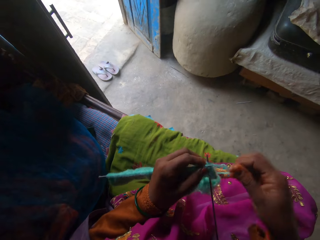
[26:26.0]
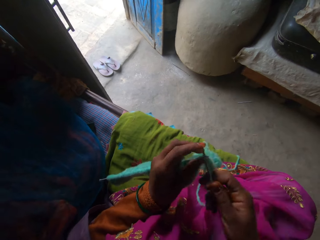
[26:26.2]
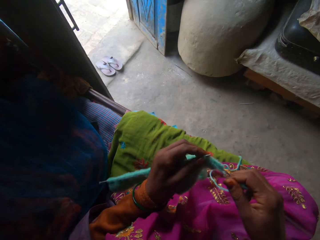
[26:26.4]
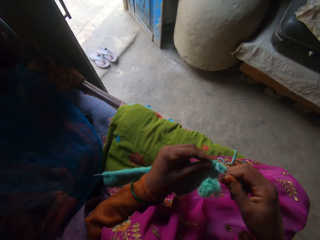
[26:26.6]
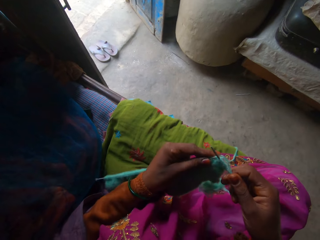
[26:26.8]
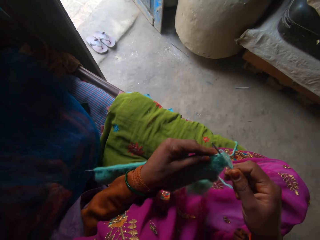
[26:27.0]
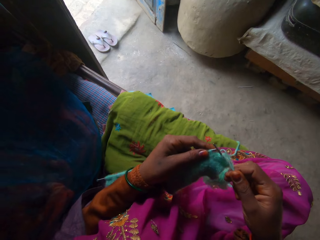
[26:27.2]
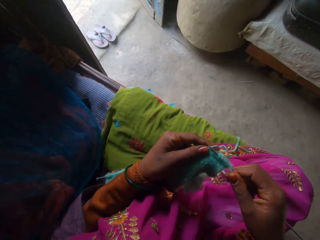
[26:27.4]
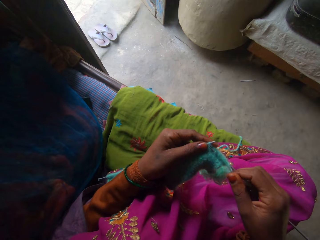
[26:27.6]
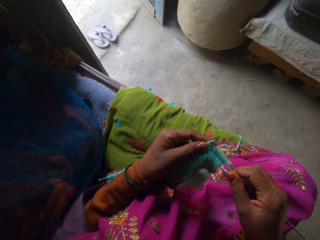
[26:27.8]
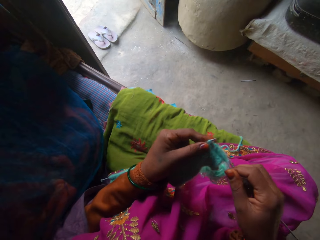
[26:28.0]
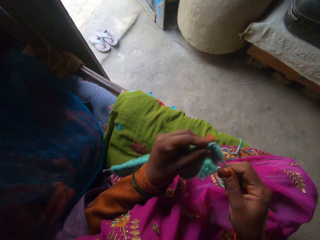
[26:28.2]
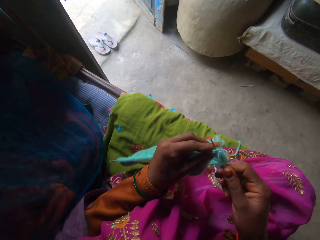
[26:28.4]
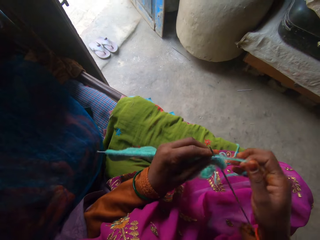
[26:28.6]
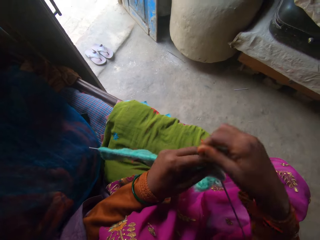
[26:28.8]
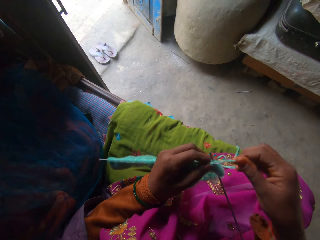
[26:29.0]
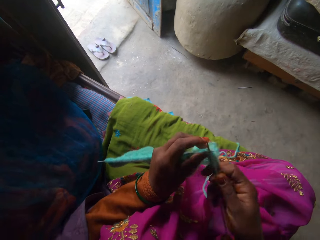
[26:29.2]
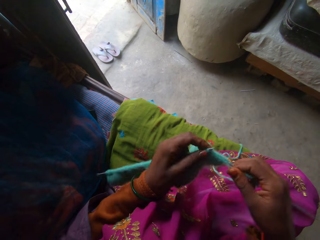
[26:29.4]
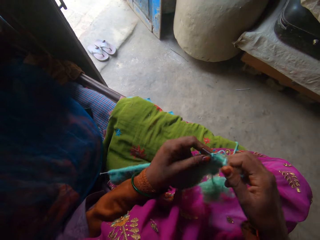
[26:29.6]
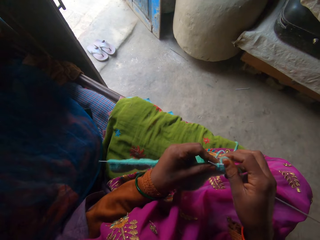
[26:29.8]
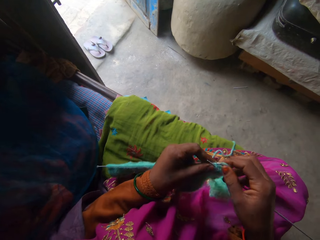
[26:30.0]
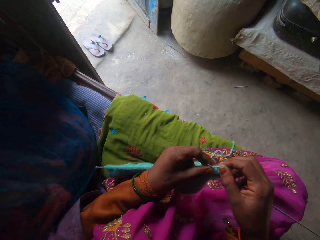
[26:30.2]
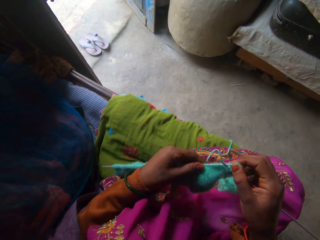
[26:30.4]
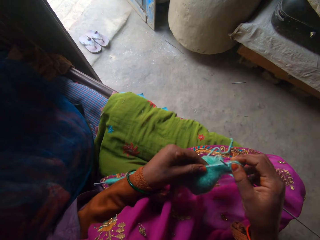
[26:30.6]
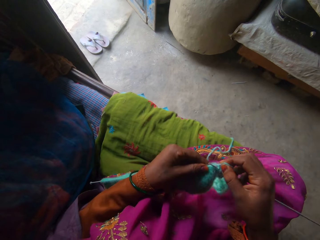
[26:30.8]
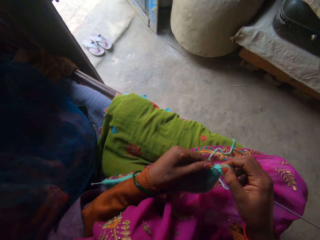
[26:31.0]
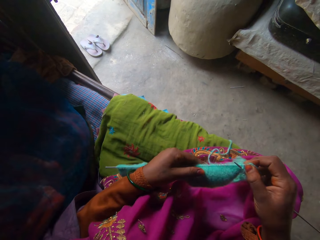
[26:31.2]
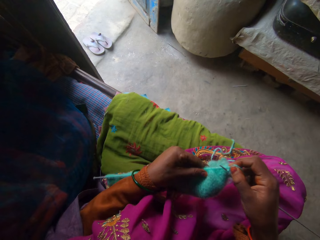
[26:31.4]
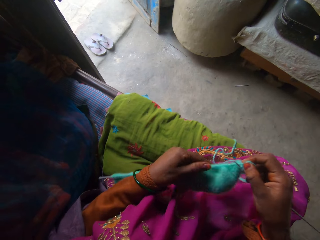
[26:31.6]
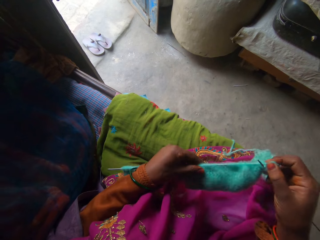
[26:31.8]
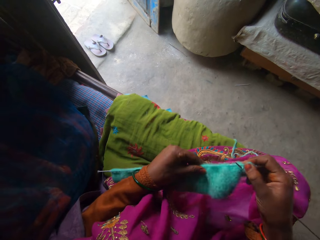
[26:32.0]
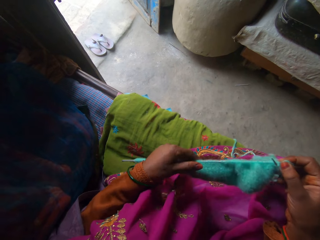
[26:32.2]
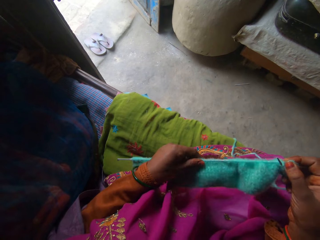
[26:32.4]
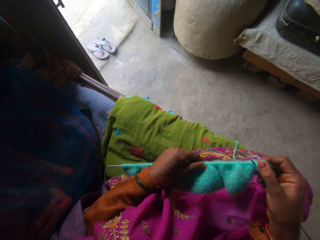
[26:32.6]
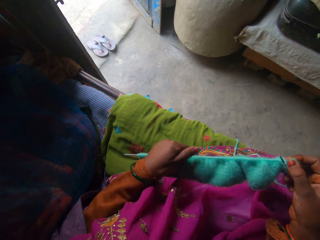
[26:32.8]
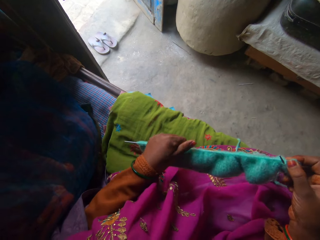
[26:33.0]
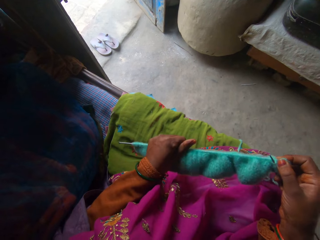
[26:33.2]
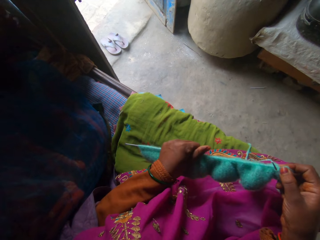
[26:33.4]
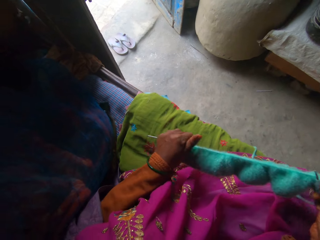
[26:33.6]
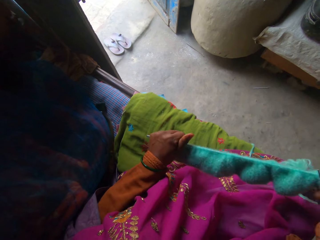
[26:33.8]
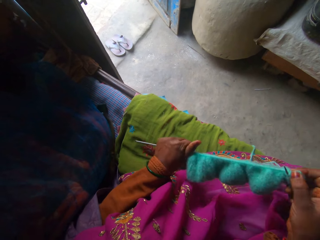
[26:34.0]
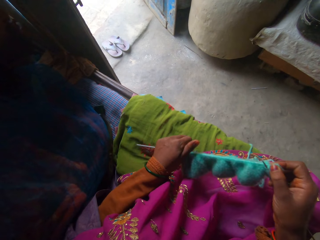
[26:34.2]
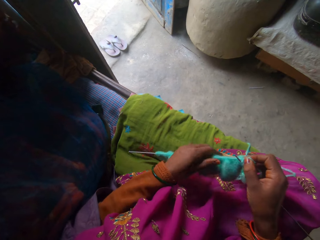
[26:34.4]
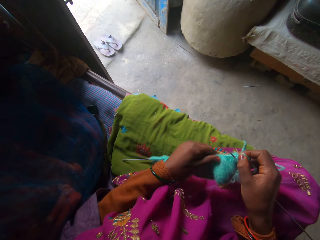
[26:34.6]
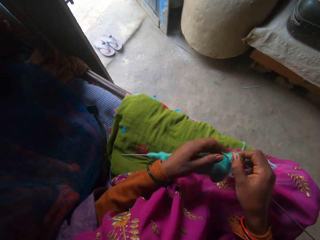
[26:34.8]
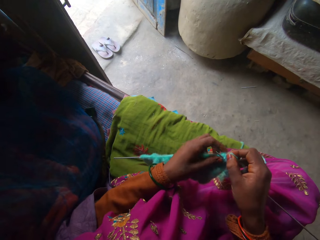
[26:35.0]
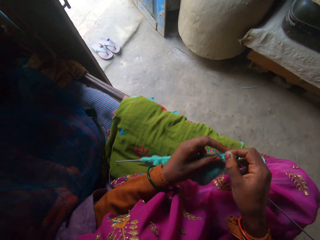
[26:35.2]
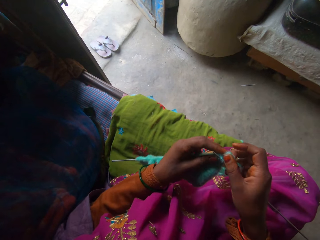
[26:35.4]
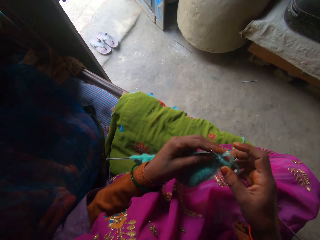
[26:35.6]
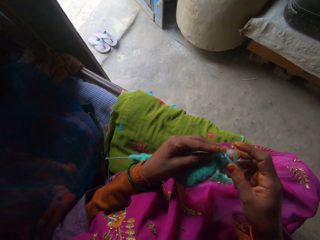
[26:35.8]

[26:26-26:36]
The camera wearer sews the cloth. They adjust a knitted thread through the knitting needle.

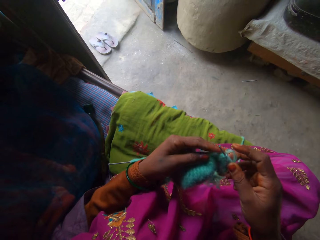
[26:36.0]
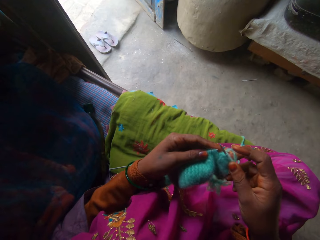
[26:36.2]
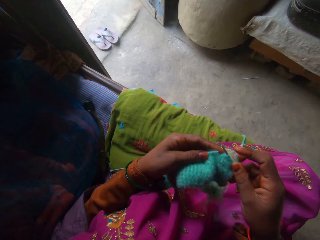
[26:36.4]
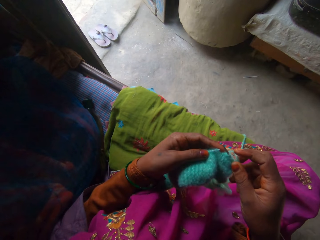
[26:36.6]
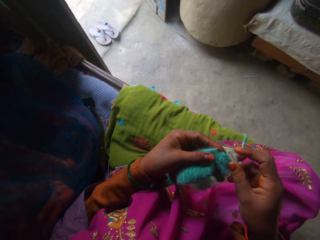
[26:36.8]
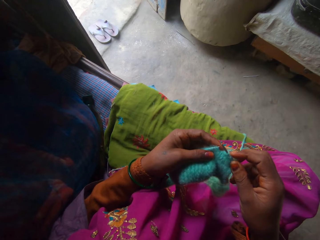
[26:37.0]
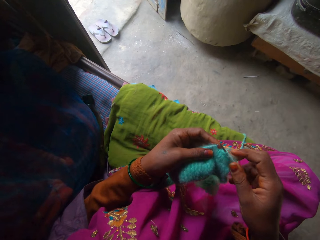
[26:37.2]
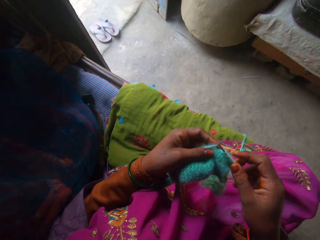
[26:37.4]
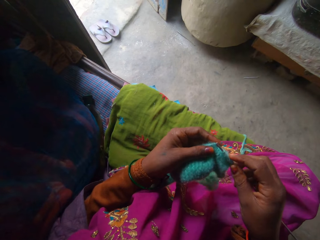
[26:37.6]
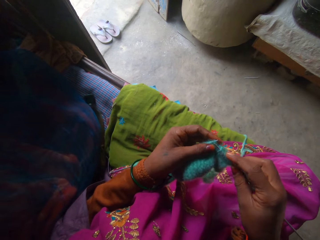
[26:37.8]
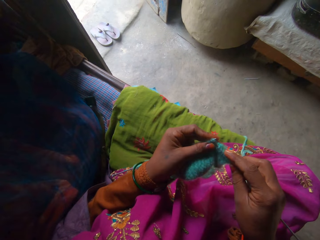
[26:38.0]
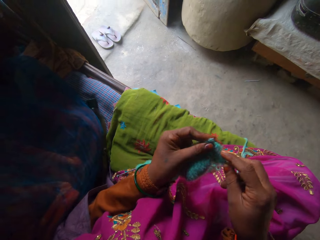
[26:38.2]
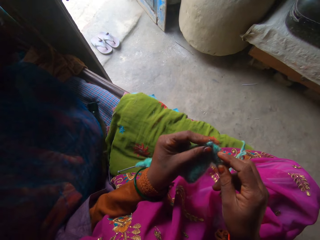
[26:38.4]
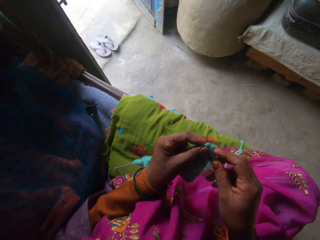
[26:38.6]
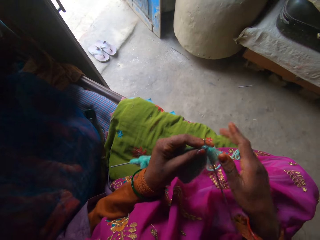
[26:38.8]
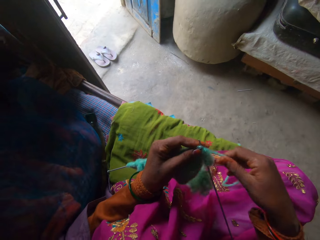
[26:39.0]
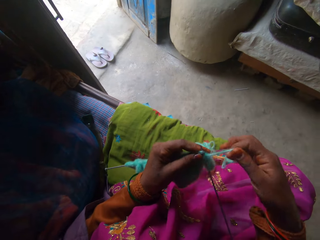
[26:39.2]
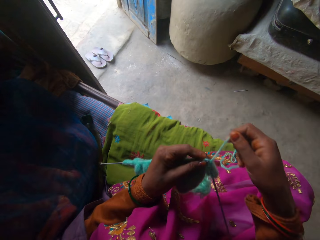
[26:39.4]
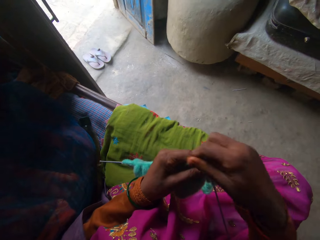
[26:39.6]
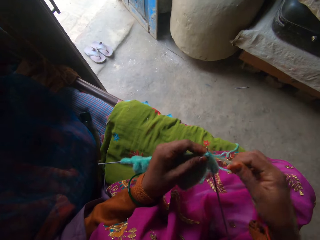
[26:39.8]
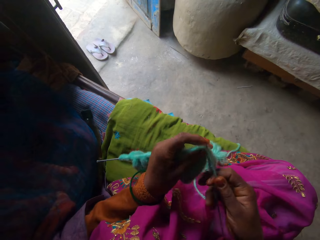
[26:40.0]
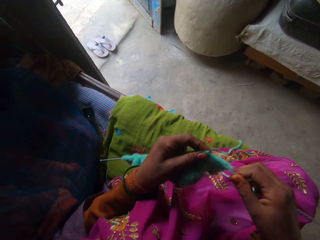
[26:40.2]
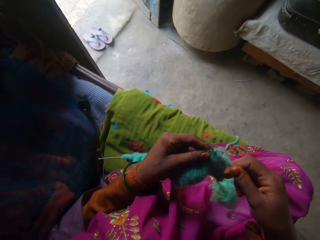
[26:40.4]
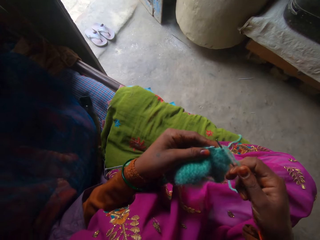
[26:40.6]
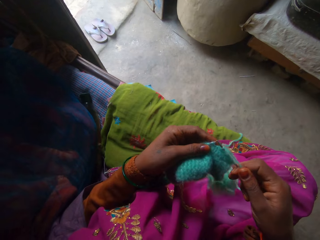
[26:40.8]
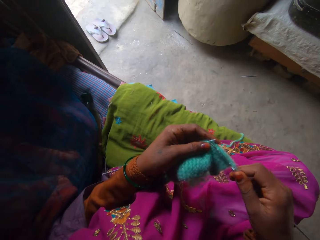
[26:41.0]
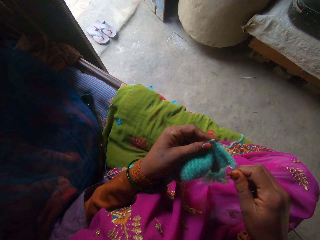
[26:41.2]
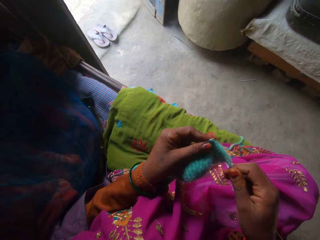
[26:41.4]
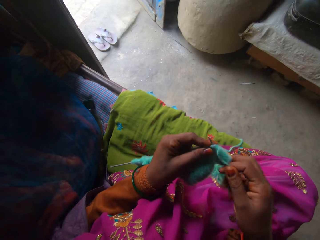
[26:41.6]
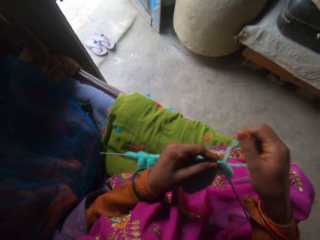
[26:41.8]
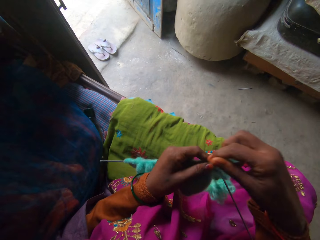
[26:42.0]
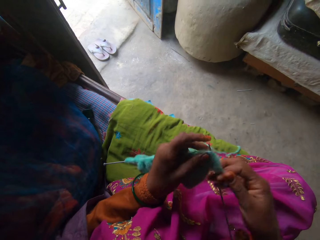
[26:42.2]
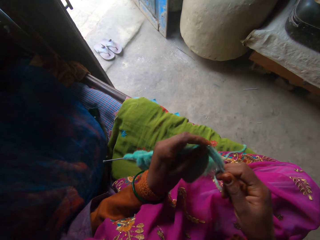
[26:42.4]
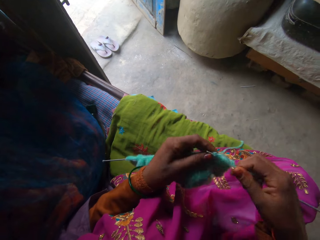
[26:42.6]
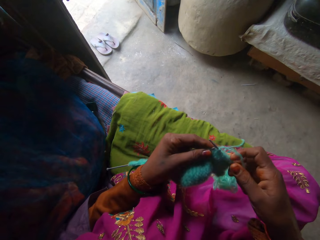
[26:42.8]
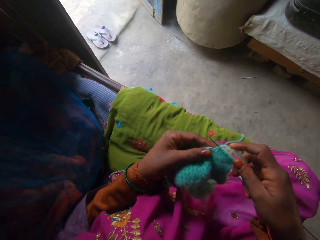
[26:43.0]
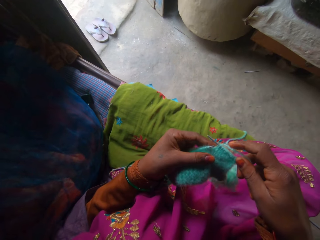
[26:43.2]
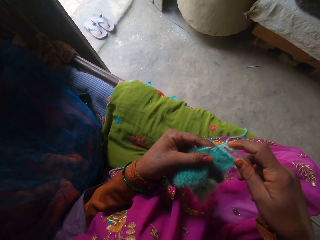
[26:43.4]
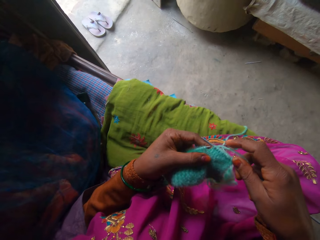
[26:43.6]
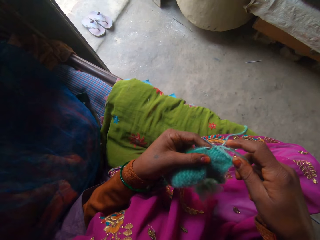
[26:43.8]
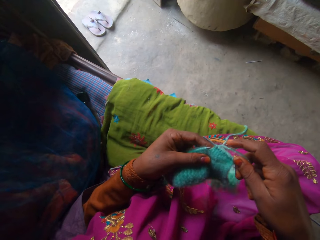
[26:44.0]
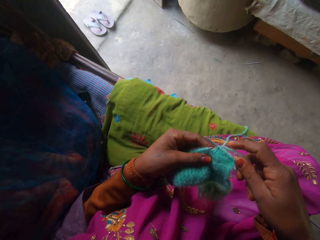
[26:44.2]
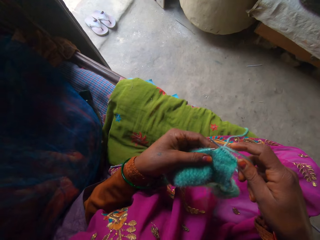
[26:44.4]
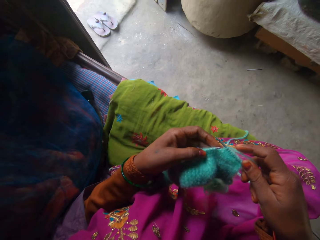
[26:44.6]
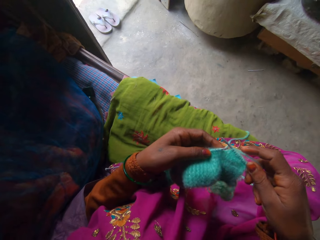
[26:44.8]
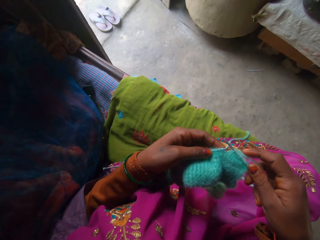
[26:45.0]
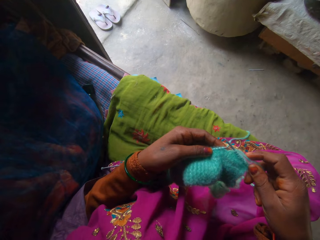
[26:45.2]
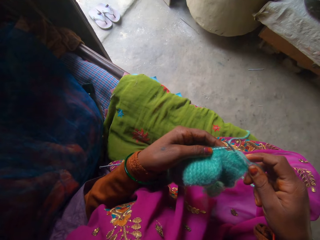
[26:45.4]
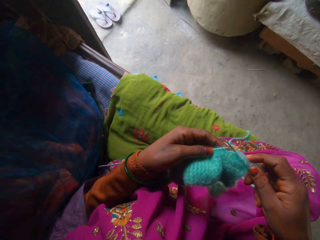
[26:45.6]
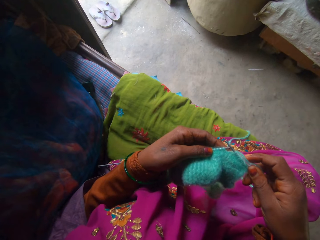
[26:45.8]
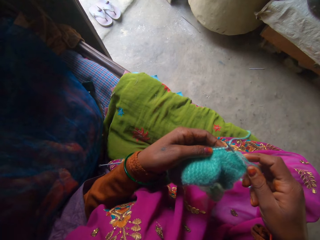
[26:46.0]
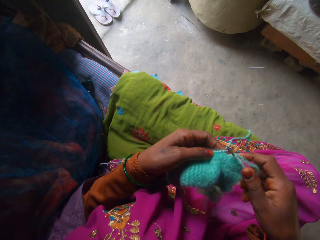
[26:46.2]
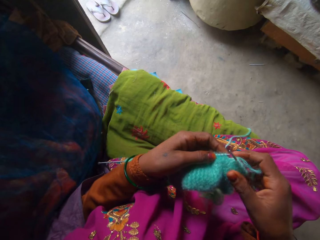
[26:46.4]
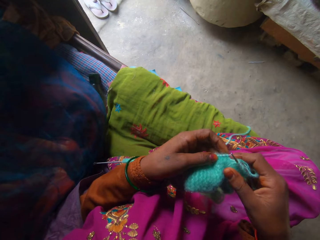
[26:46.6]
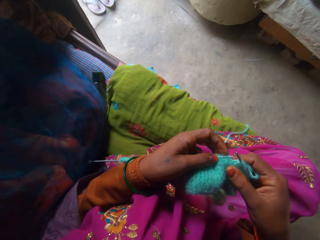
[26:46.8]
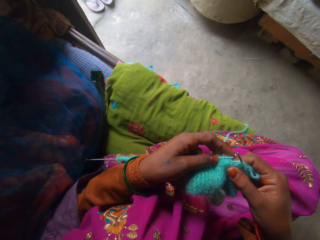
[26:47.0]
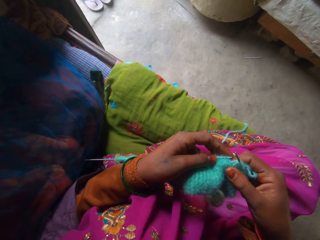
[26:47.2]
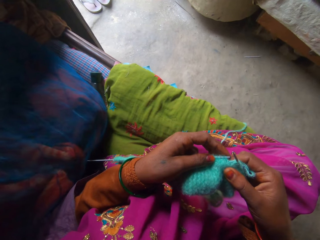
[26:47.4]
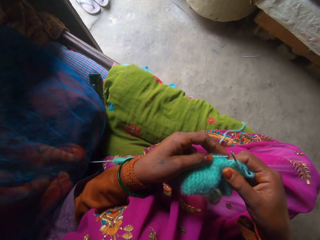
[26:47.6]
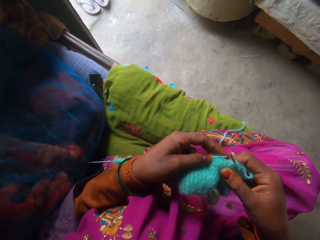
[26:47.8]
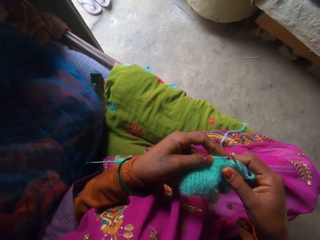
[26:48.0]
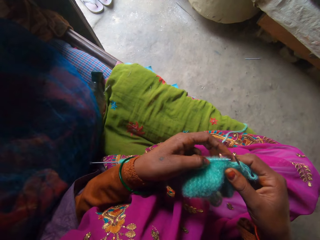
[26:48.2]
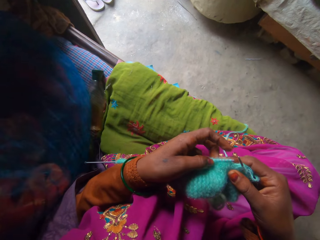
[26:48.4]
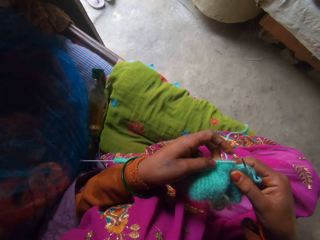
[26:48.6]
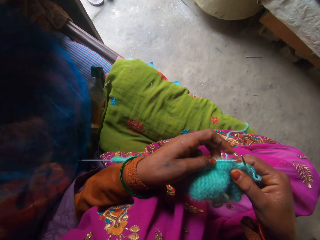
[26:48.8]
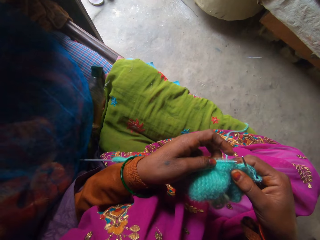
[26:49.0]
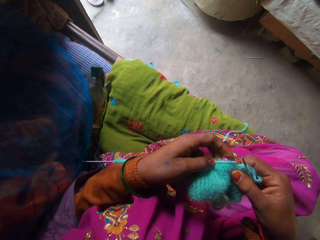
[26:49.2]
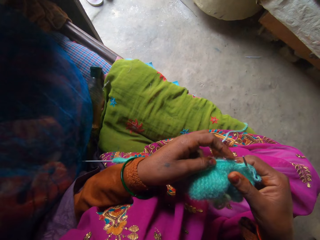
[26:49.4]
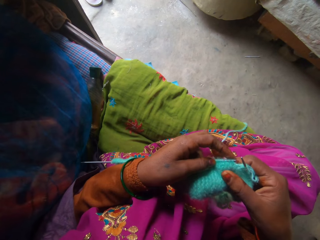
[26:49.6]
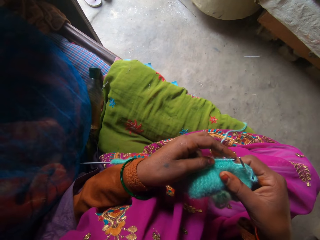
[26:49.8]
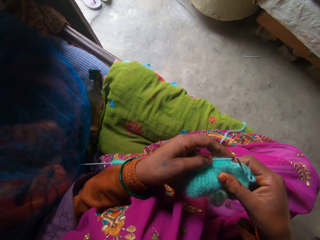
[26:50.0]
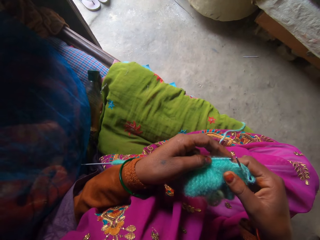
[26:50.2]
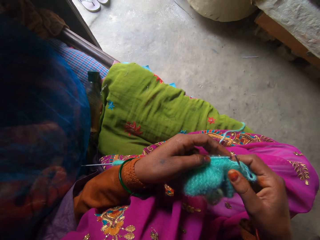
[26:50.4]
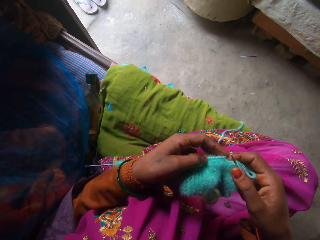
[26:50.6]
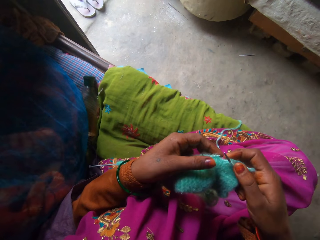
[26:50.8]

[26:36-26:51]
The camera wearer knits a thread with a knitting needle. They hold a knitted thread.
